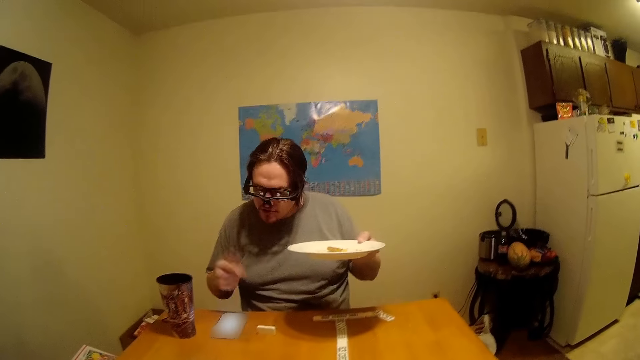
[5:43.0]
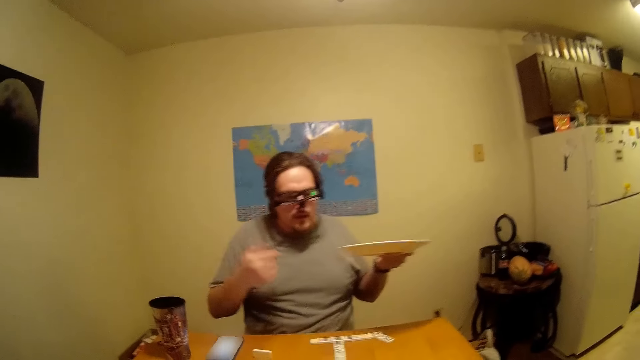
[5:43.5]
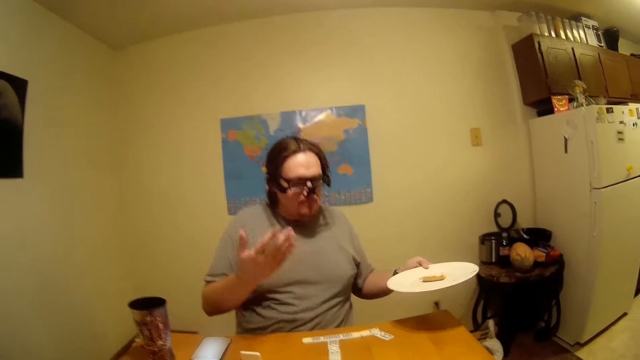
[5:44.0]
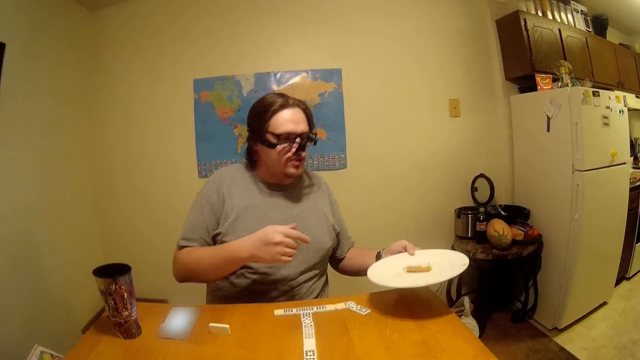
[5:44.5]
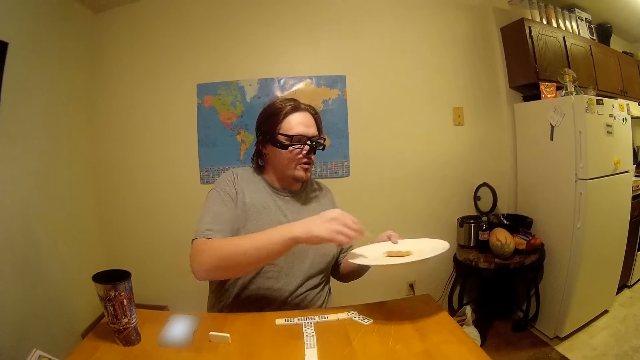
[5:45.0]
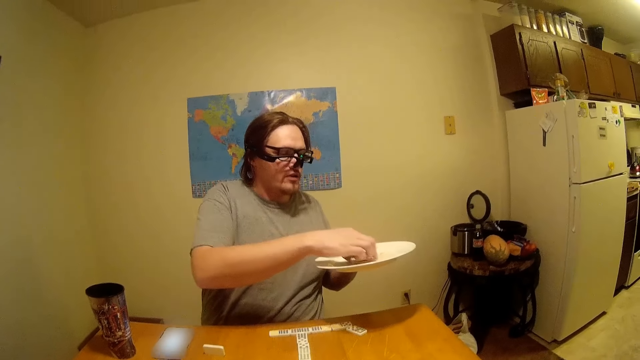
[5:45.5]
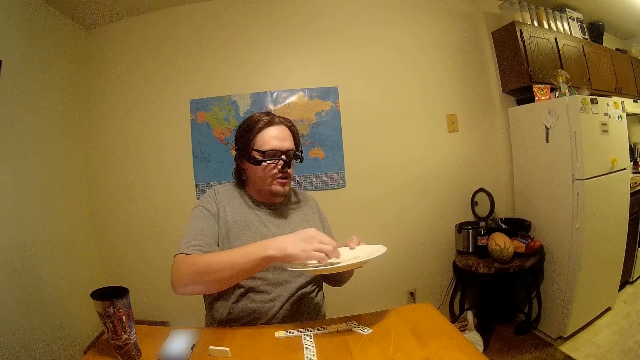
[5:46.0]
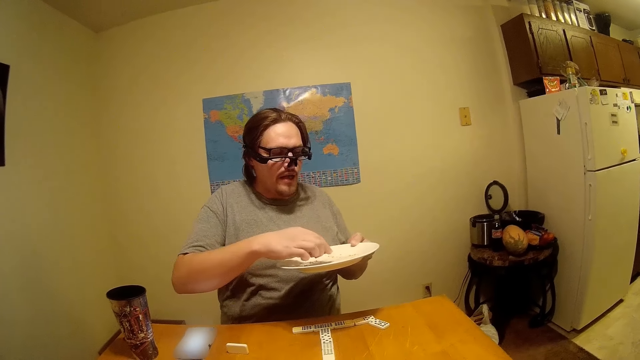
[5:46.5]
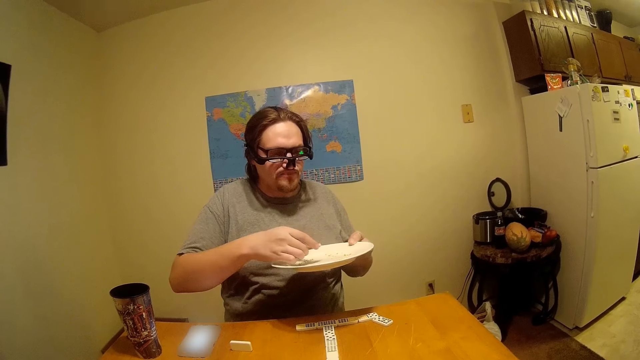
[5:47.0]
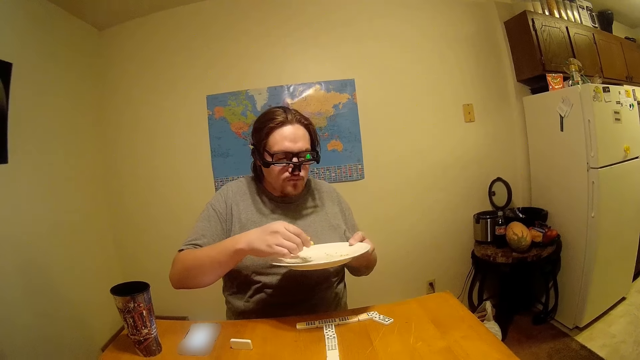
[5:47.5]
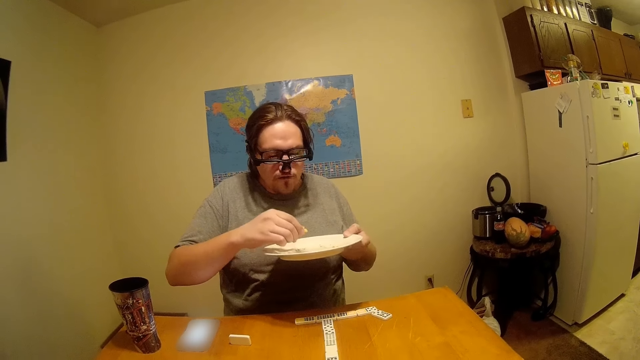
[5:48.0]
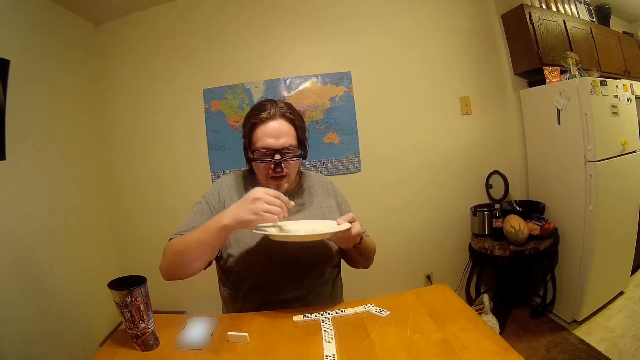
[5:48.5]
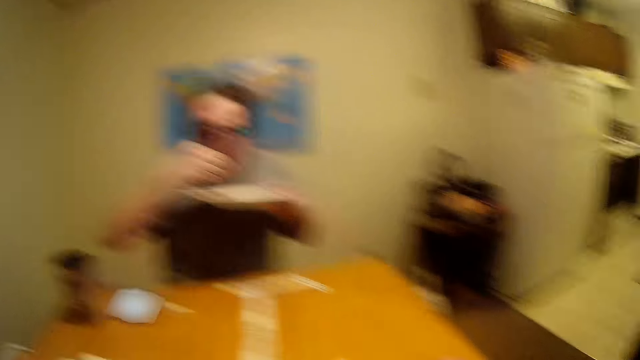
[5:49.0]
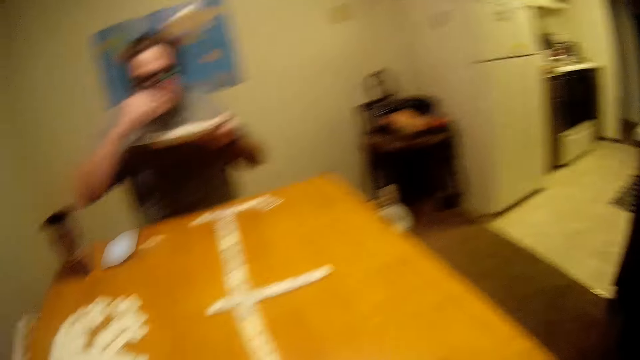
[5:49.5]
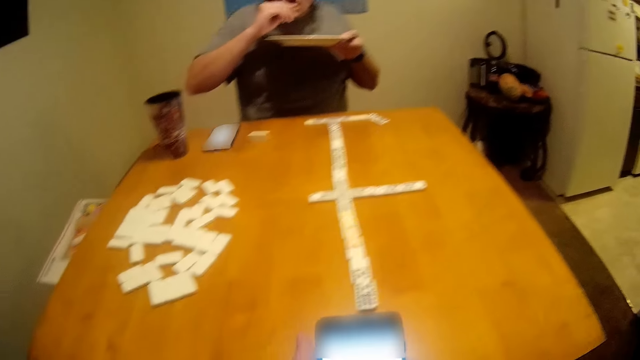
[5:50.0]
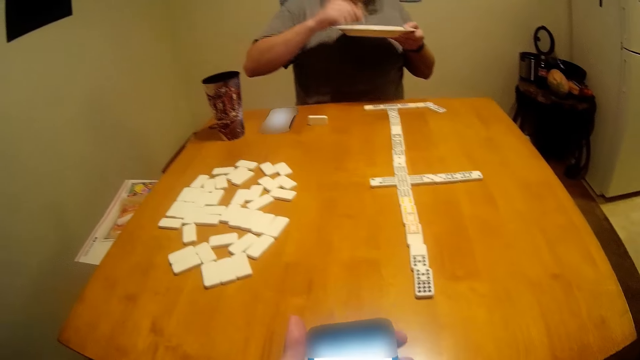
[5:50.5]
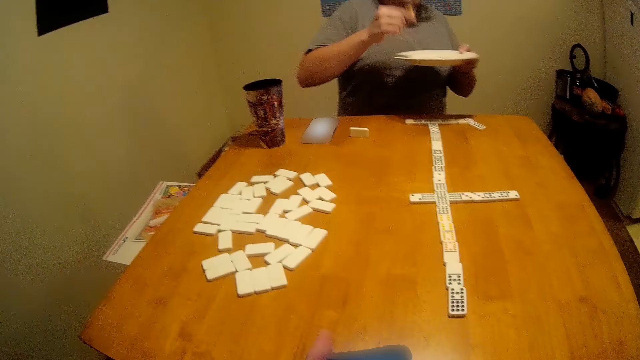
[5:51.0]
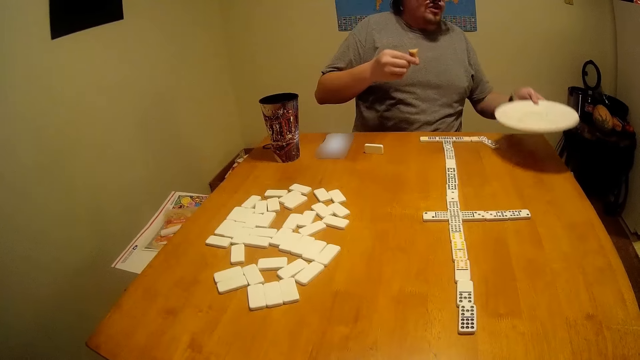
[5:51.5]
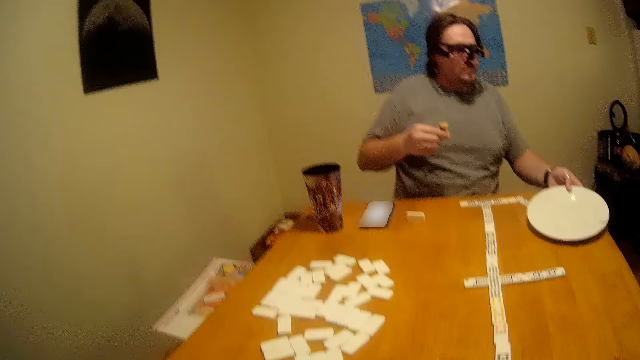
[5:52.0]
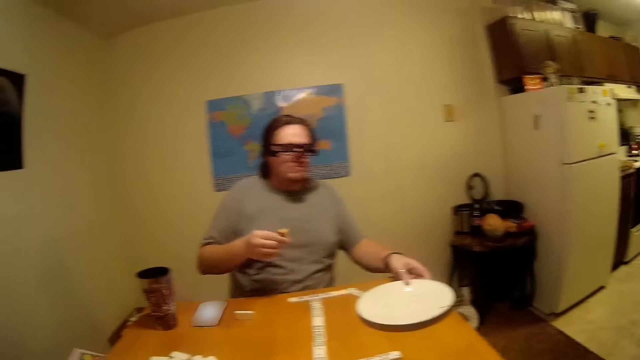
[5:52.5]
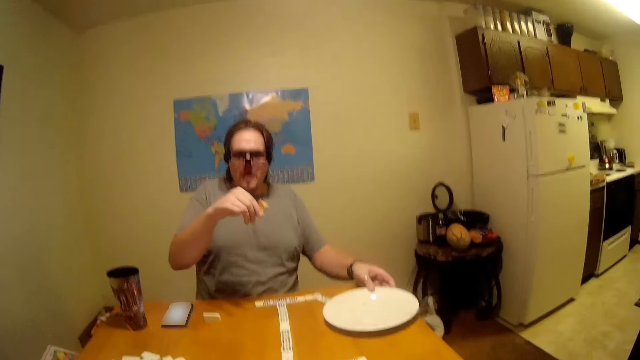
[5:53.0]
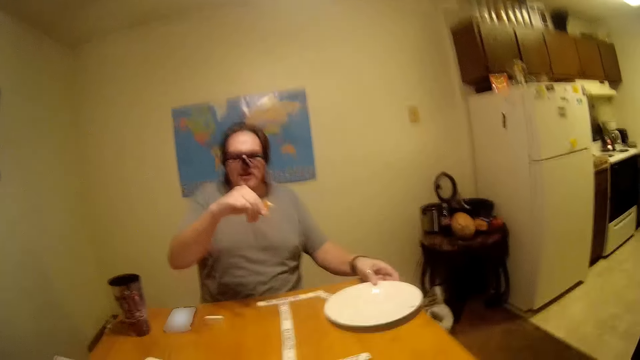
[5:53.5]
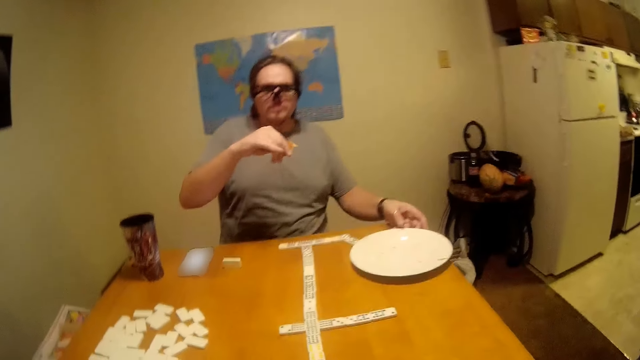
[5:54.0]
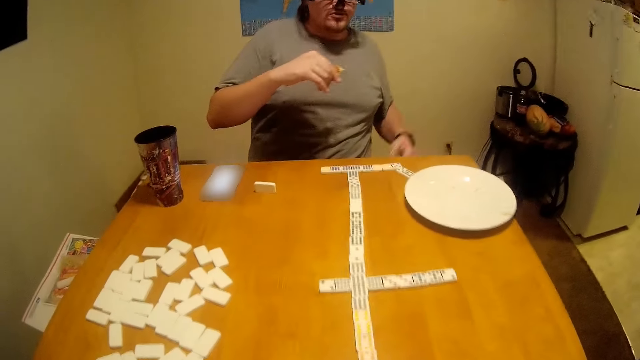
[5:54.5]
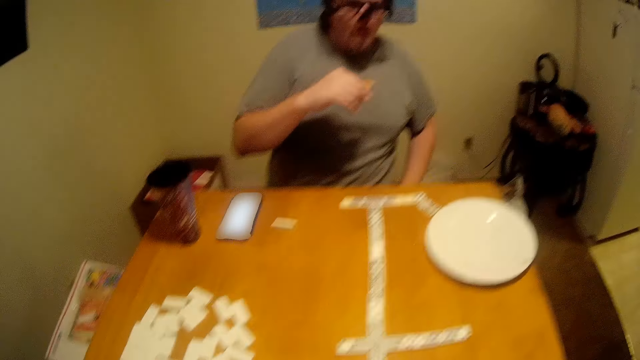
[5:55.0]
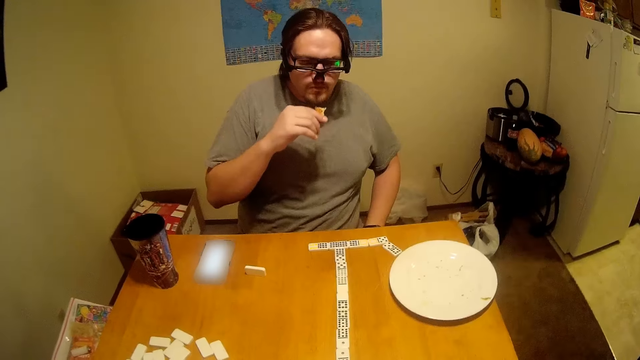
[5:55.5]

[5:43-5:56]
The camera wearer looks around. A man moves the hand. He talks to the camera wearer. He picks up the food and eats the piece of bread. The camera wearer uses the phone. The man puts the plate on the table. He talks.

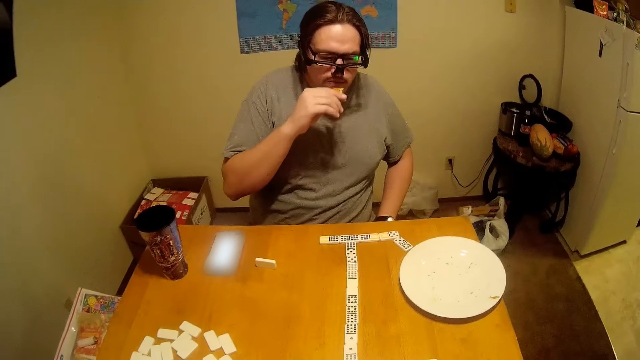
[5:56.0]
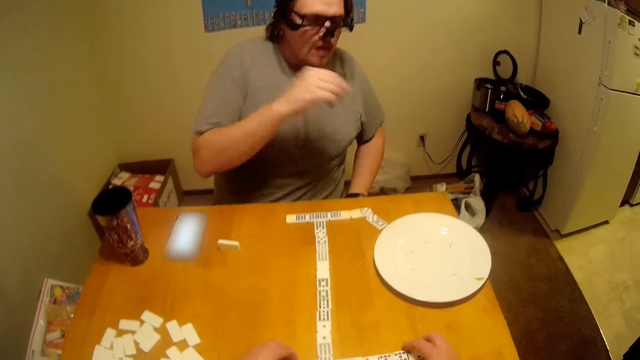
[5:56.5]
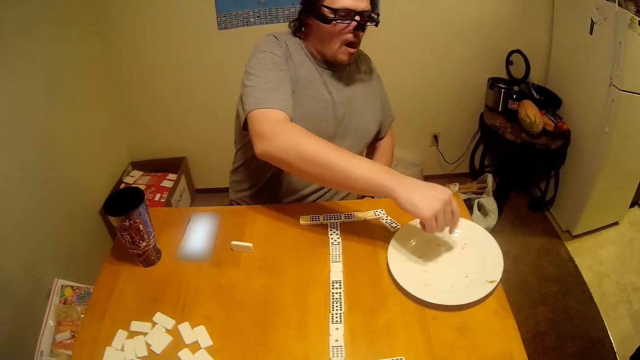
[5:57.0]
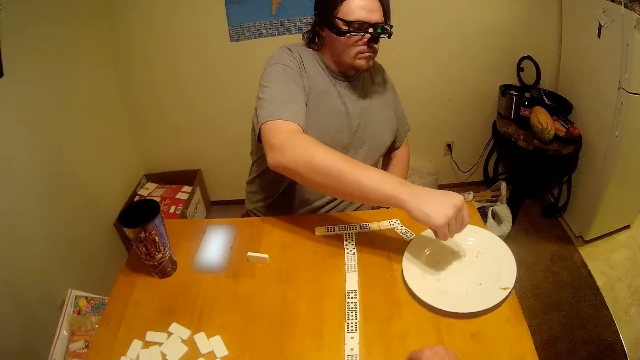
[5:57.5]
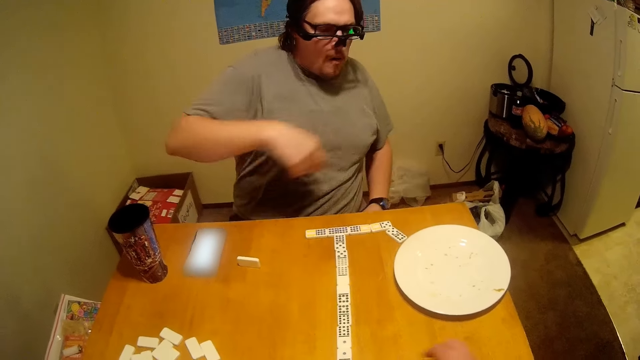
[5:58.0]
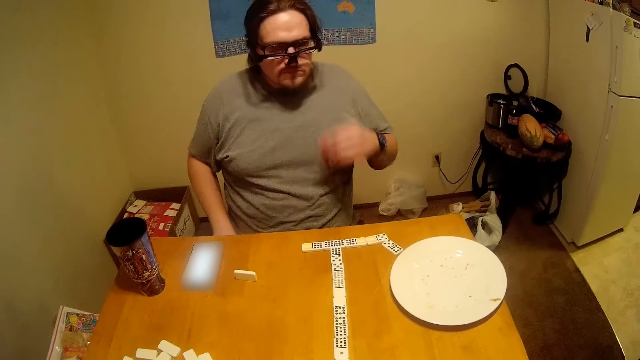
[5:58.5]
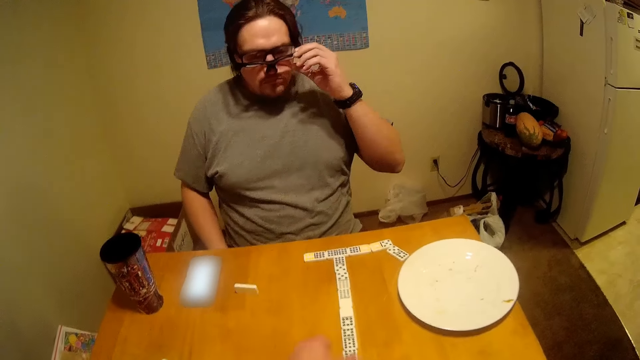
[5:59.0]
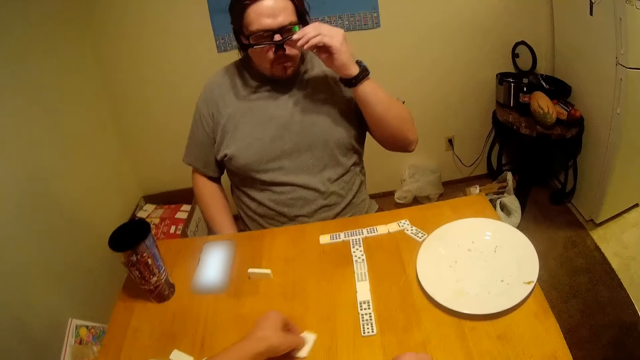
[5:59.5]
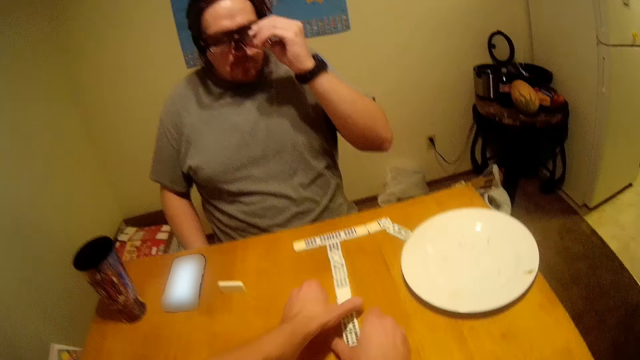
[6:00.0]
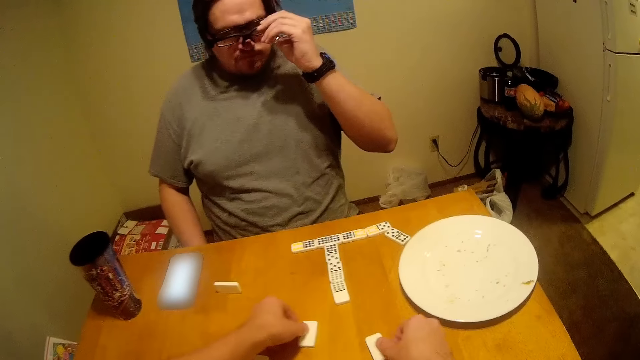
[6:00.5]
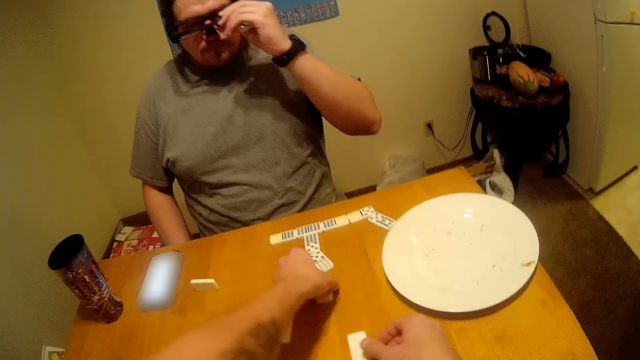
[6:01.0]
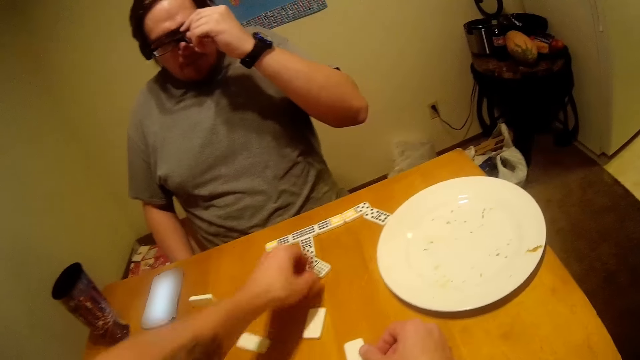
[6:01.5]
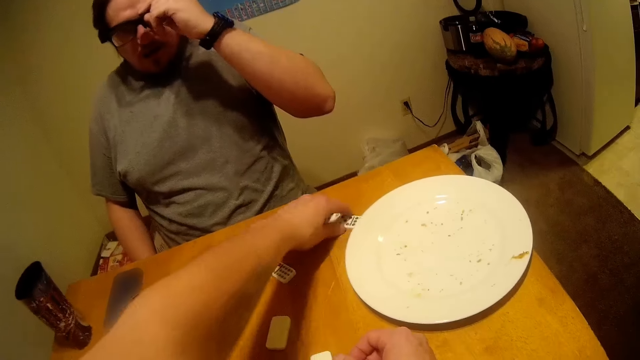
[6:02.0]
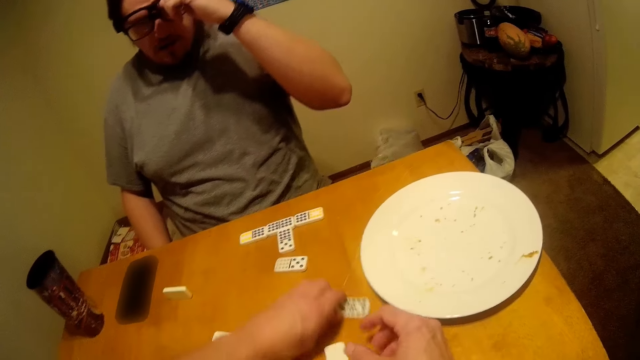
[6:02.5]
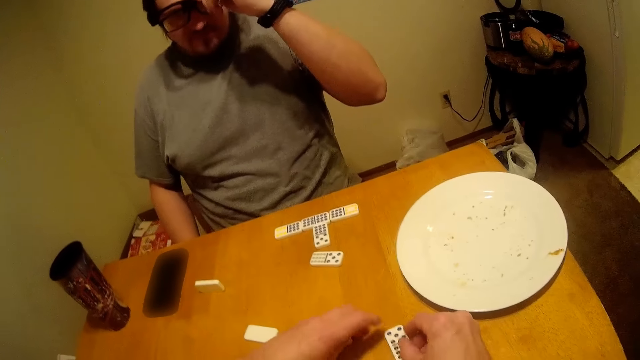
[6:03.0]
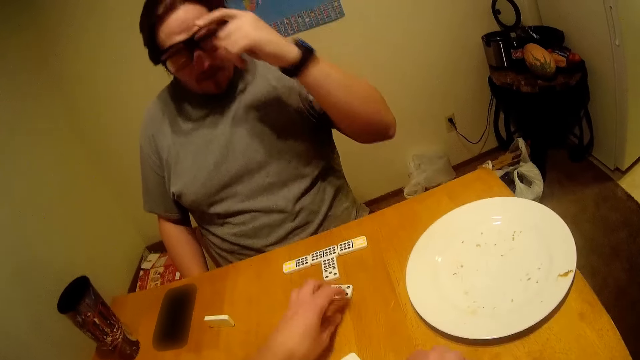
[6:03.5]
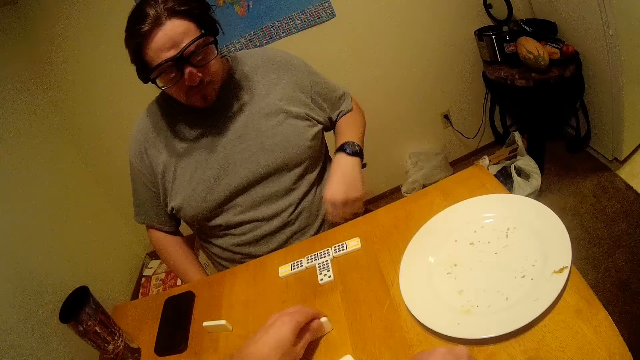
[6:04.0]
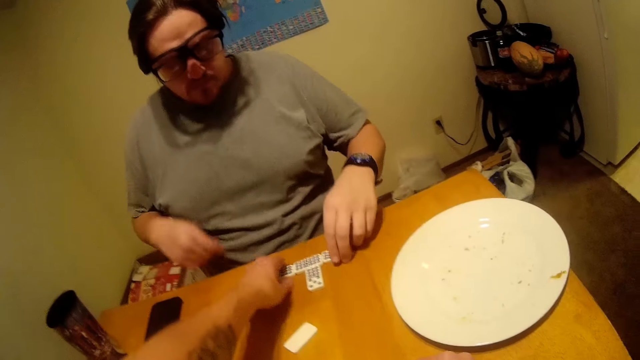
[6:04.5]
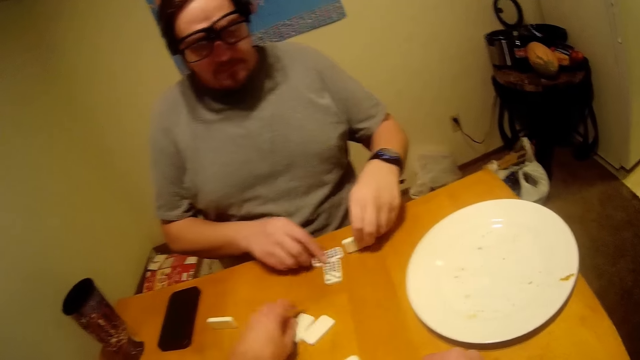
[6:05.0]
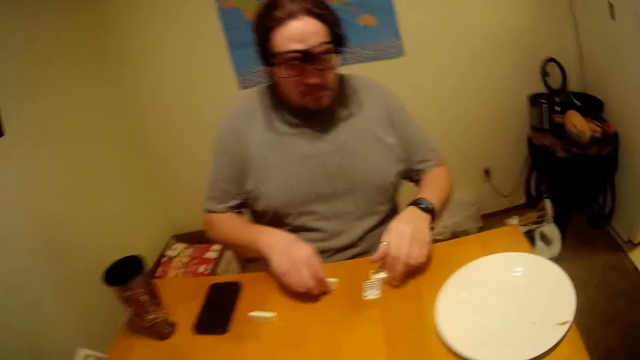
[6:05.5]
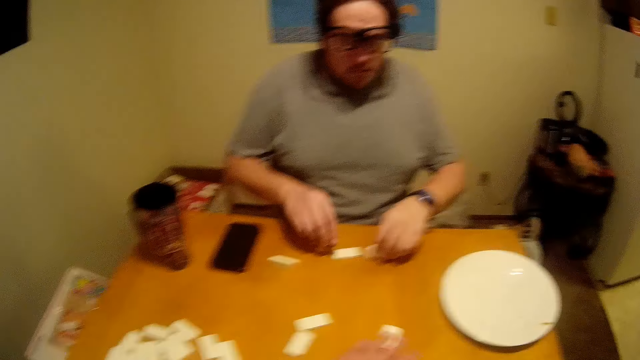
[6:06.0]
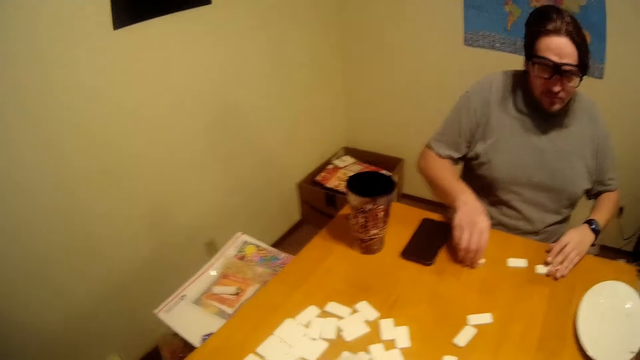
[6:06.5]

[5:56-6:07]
A man eats and drops the particles. He adjusts his spectacles. The camera wearer arranges the pieces of Chinese board game on the table. They pick up the Ludo. The man picks up the Ludo.
